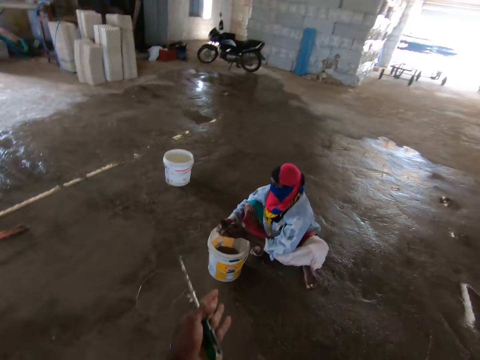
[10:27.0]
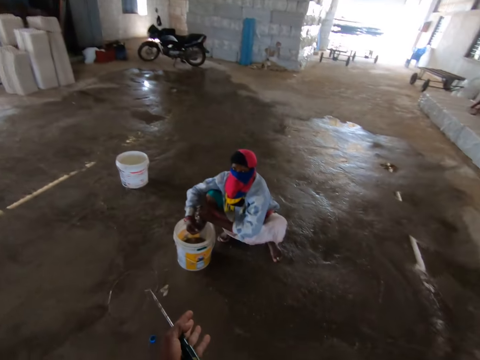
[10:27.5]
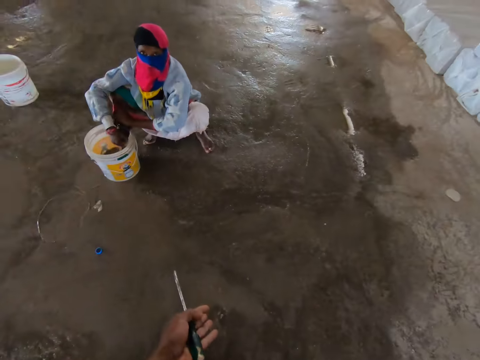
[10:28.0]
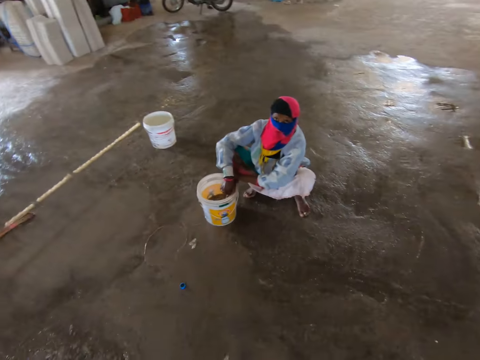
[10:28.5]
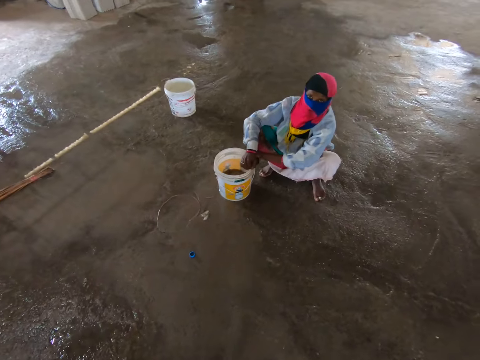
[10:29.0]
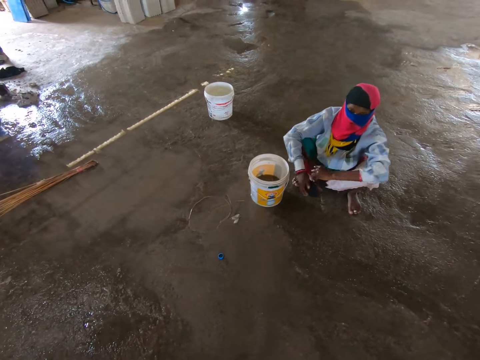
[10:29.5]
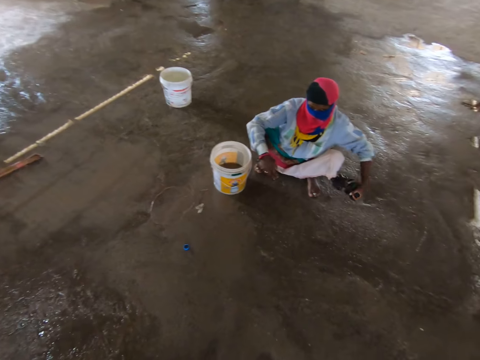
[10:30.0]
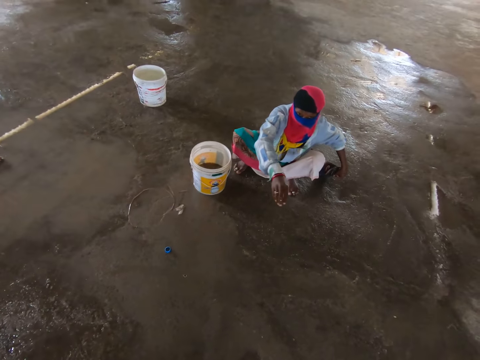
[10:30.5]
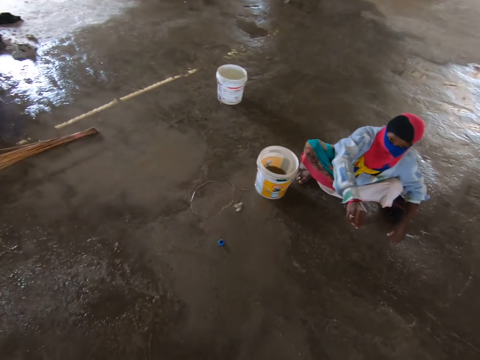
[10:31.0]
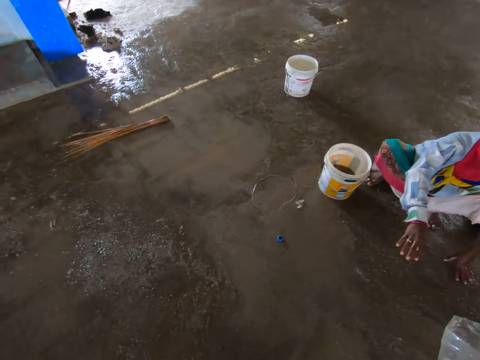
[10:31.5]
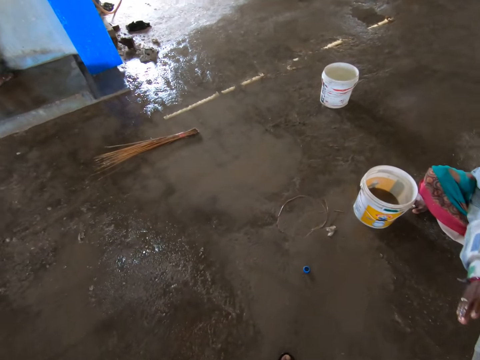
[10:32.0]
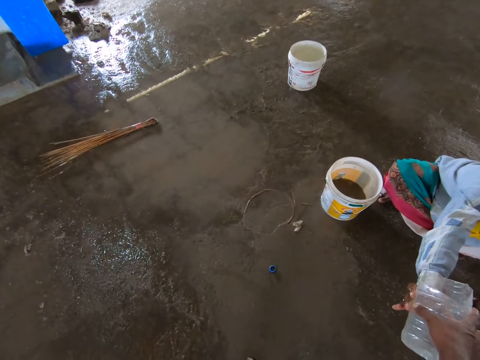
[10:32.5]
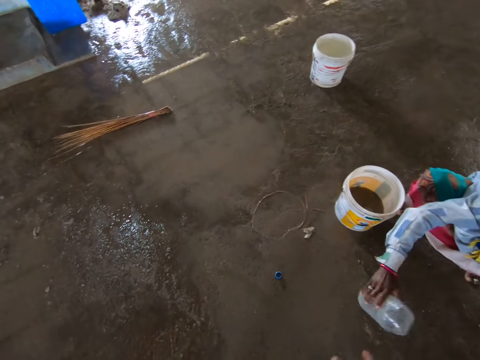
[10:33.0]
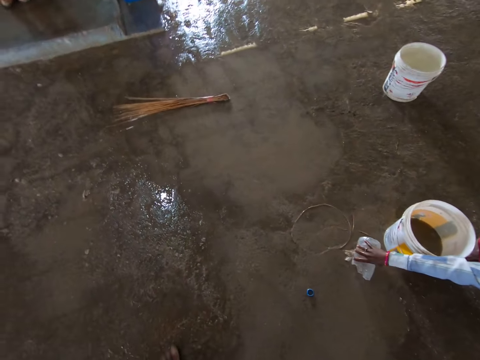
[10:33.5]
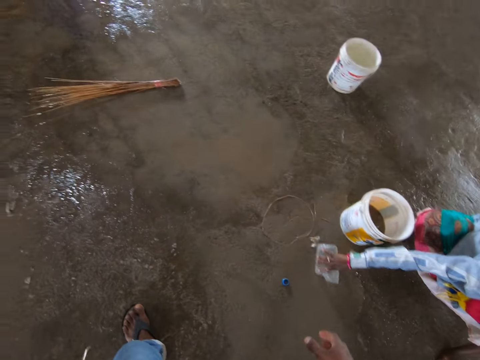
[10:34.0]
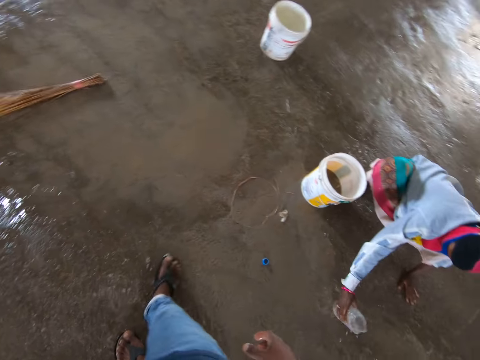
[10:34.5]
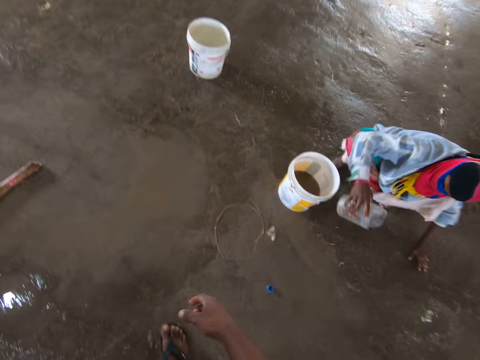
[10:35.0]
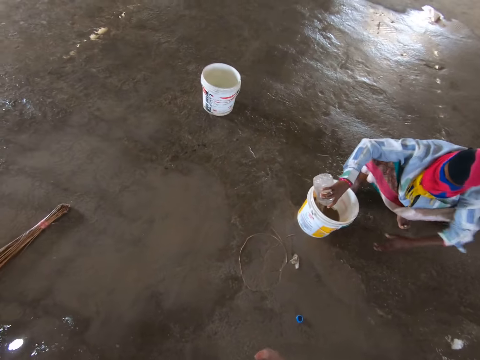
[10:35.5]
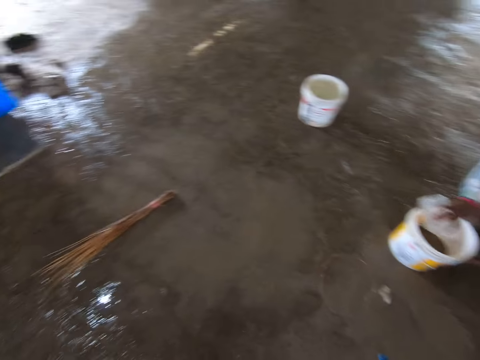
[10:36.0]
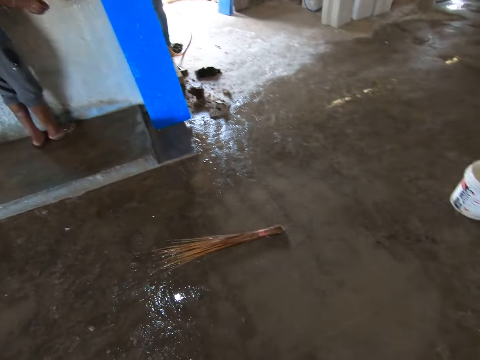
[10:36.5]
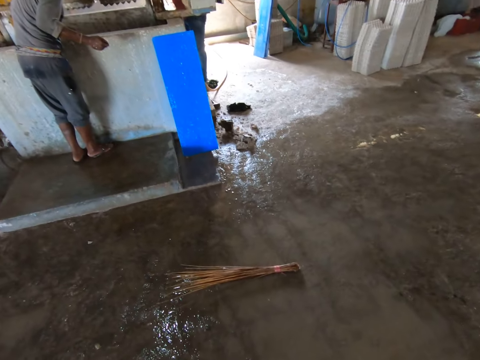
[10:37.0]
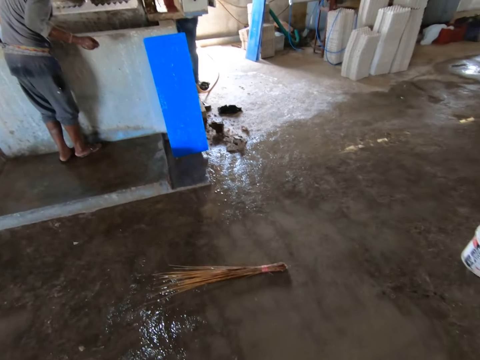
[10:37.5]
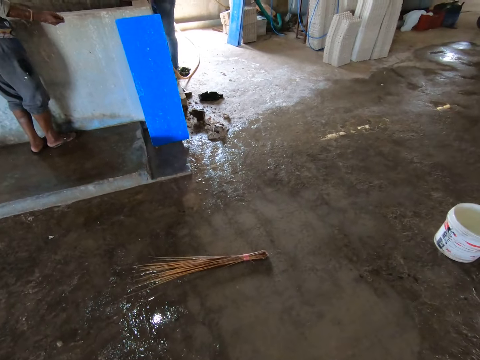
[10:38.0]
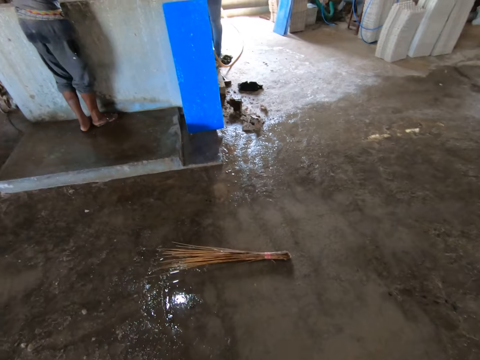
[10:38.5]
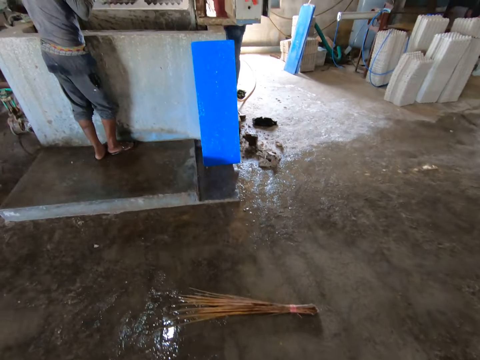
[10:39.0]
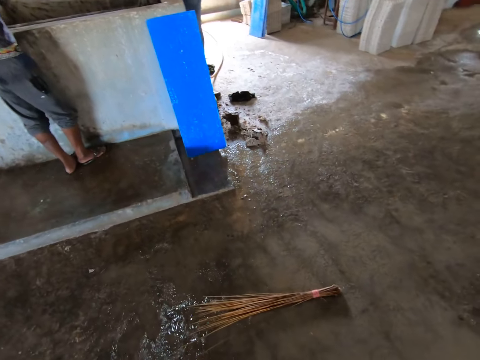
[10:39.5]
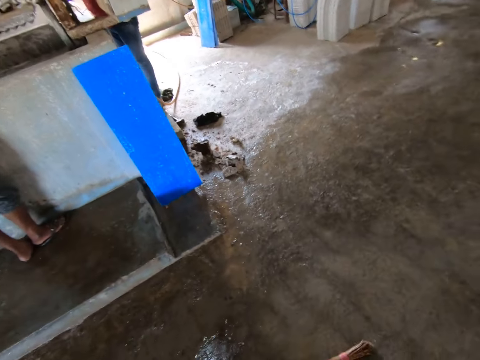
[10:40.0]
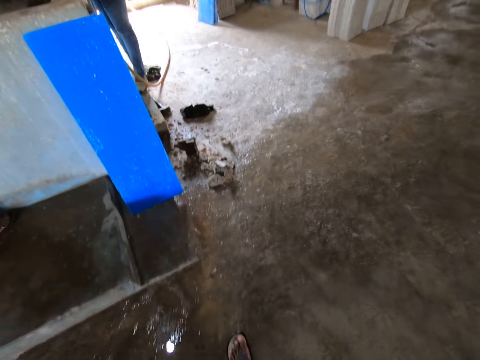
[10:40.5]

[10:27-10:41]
The camera wearer holds the screwdriver. They converse with a woman. The woman drops the mop. The camera wearer gives the bottle to the woman. The woman holds the water bottle. The woman takes the water from the floor. The woman pours water in the bucket. The camera wearer looks around.

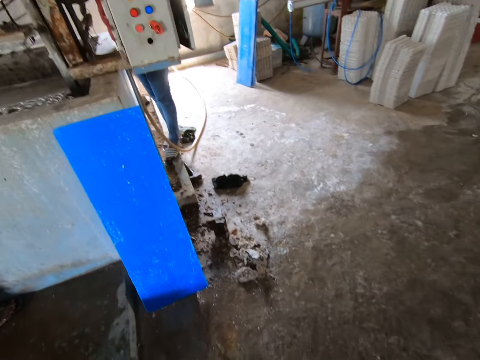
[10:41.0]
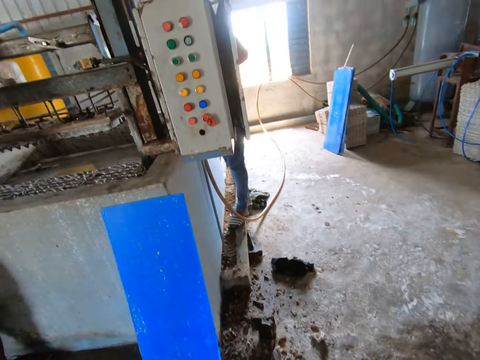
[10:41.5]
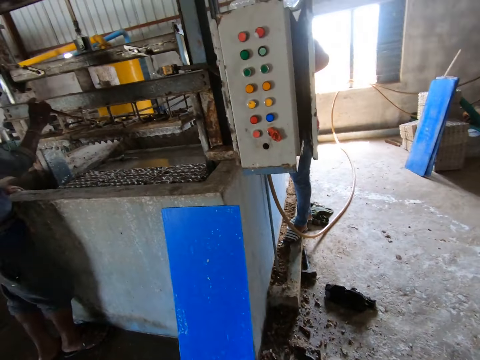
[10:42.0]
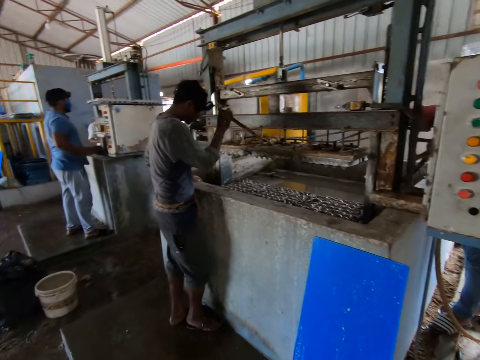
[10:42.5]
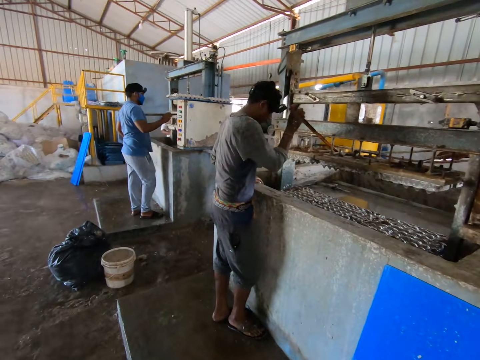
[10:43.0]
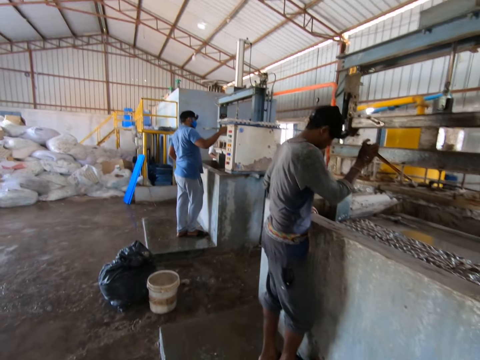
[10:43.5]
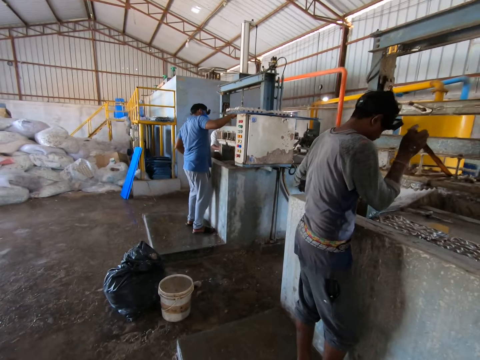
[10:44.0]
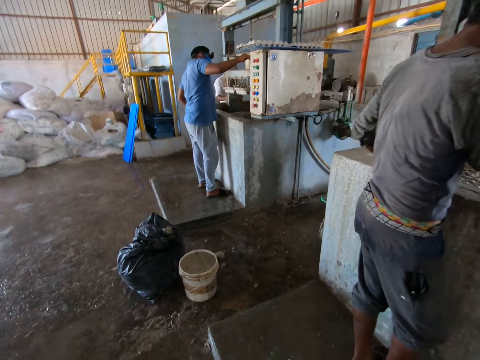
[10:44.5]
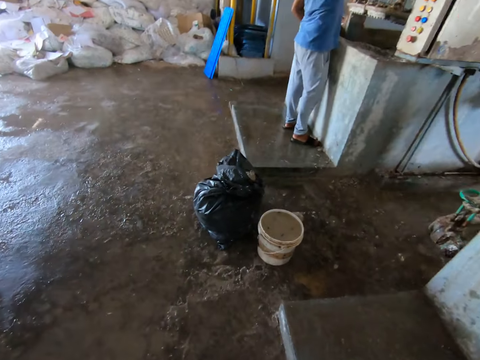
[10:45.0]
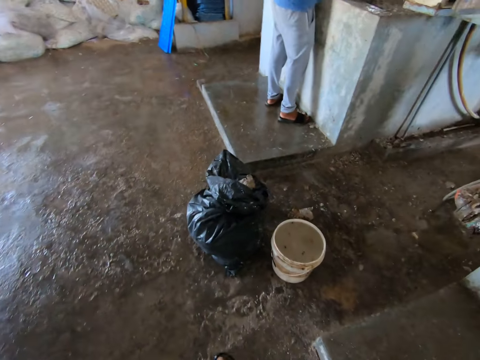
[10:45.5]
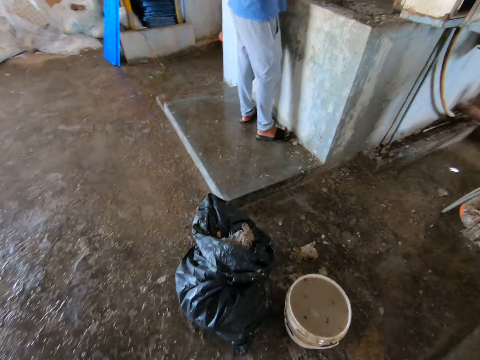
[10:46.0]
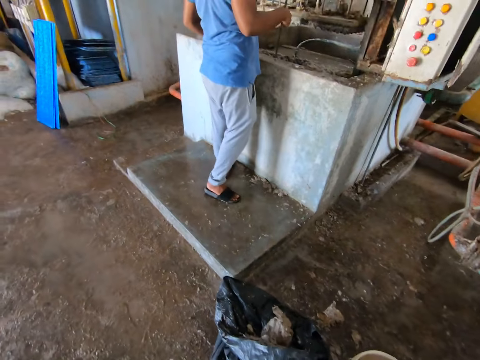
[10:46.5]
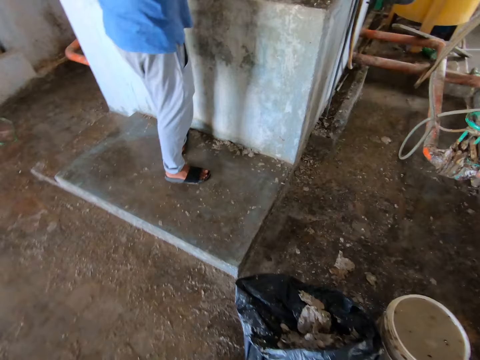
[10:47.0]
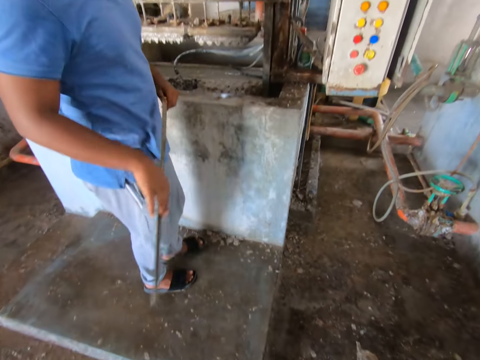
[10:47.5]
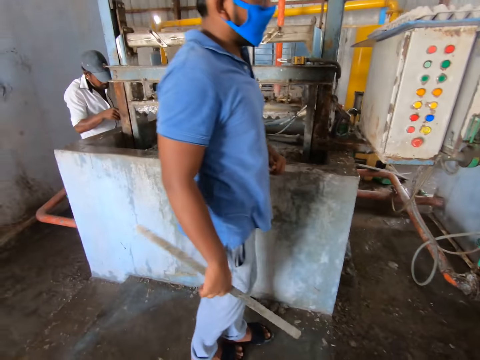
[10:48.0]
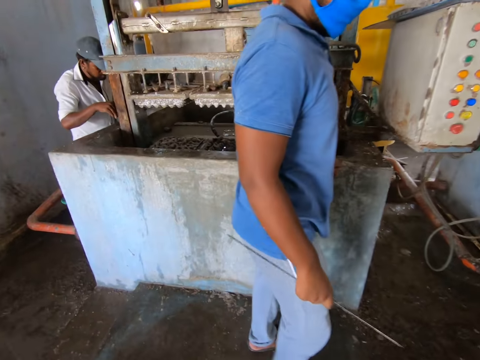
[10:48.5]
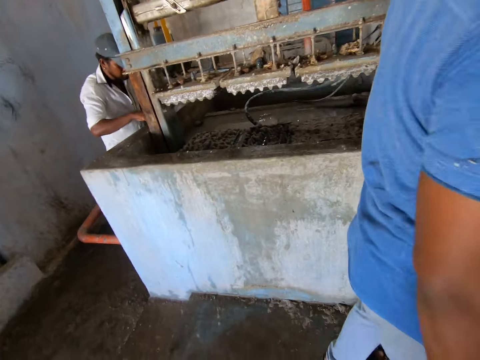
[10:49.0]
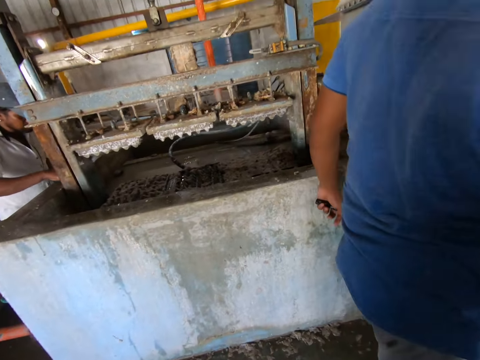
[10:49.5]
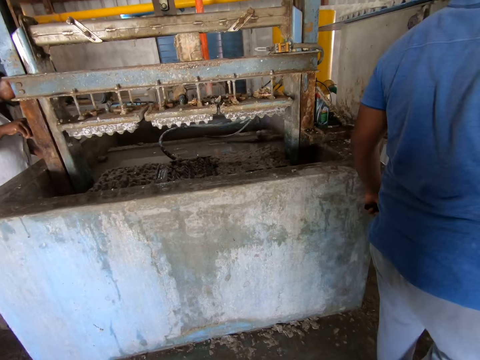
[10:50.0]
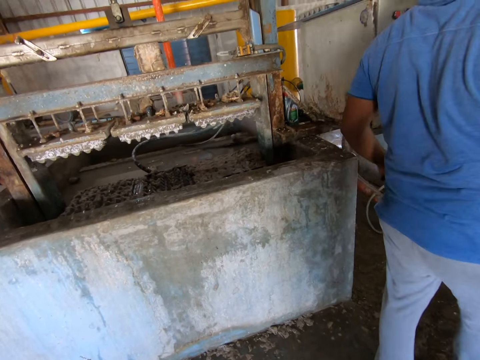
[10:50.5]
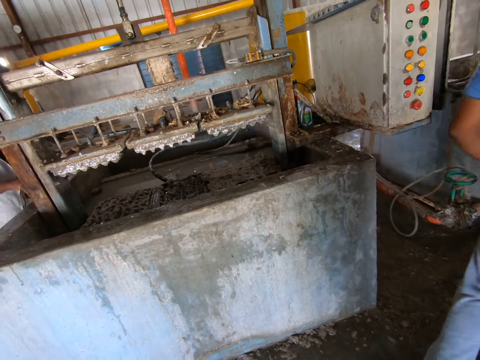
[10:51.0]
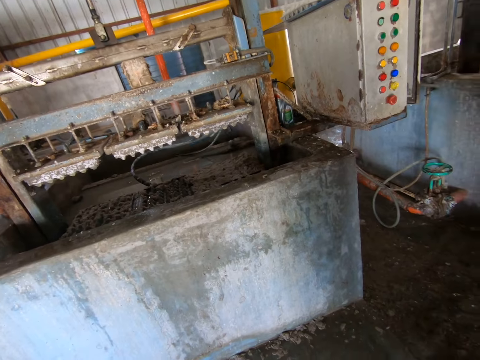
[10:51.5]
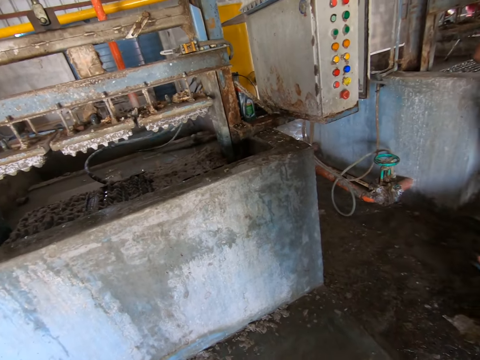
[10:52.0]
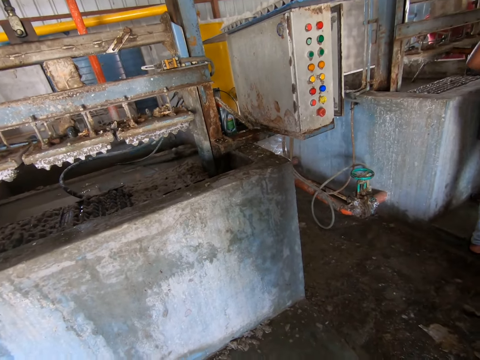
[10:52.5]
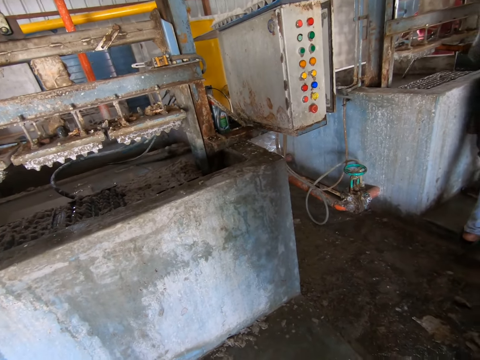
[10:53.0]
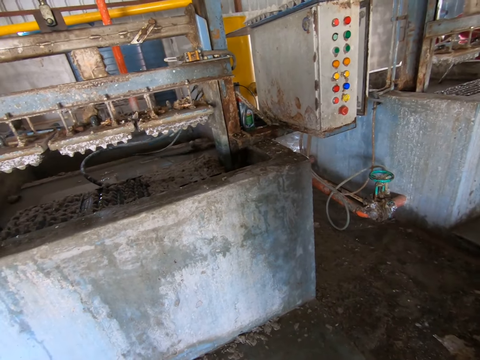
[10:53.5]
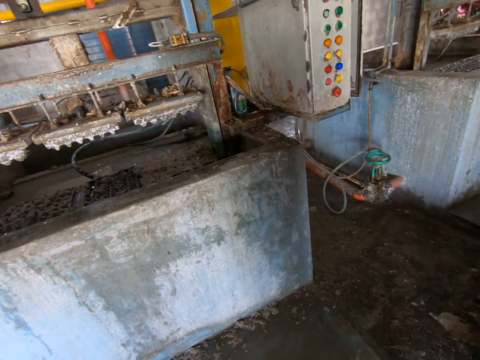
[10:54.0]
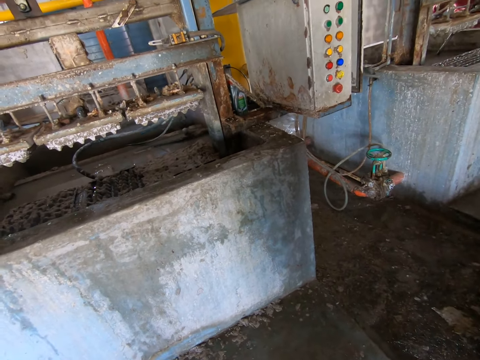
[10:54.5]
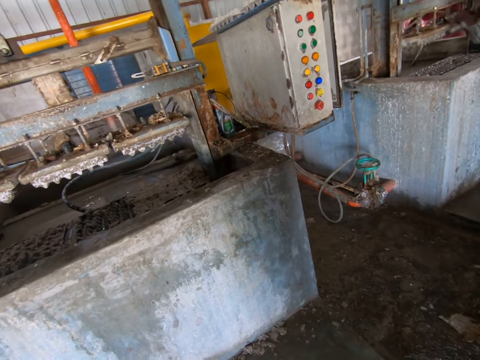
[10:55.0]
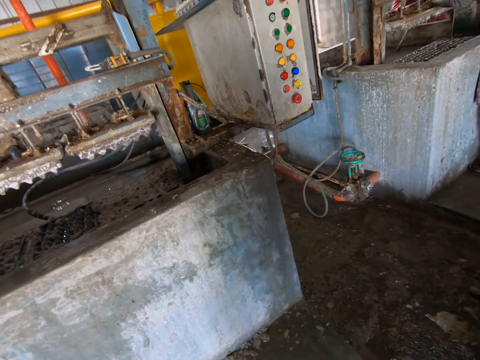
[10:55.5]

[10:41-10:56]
The camera wearer walks around. A person holds the metal. A man cleans the machine. The camera wearer walks around. Another person holds the metal iron. Another man walks around. The camera wearer looks around.
